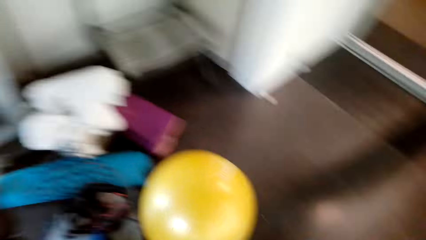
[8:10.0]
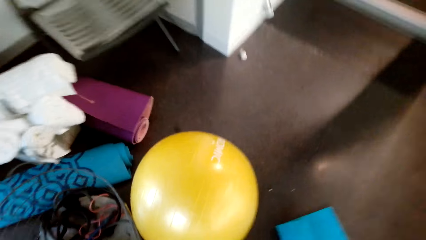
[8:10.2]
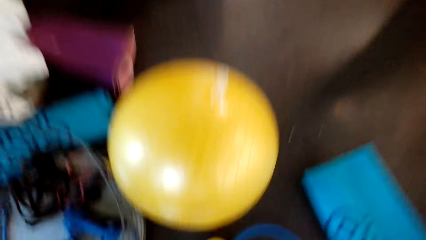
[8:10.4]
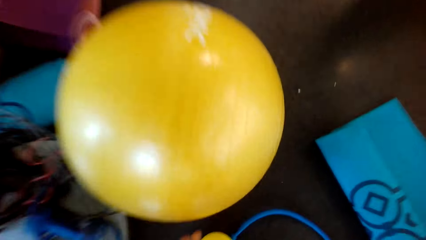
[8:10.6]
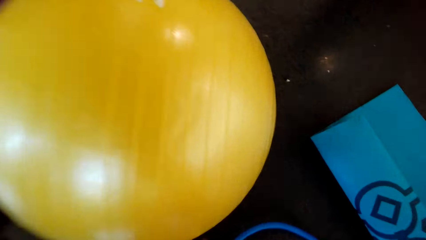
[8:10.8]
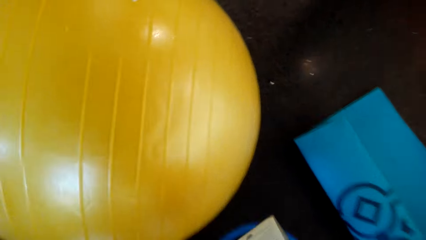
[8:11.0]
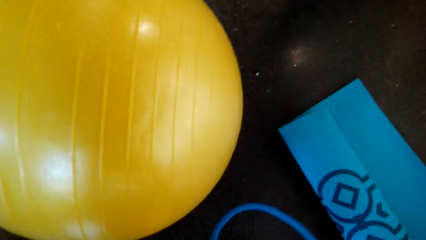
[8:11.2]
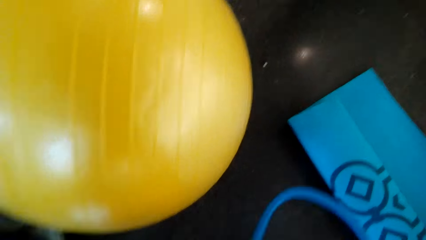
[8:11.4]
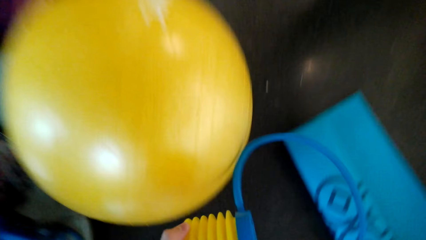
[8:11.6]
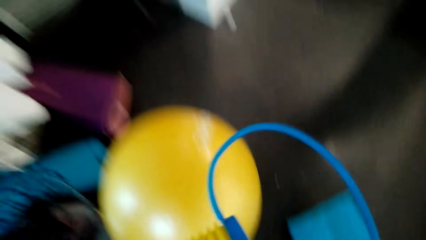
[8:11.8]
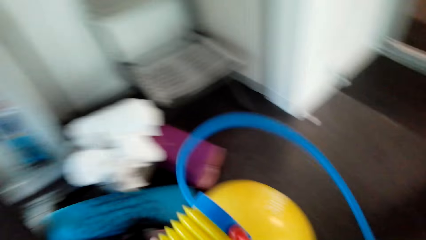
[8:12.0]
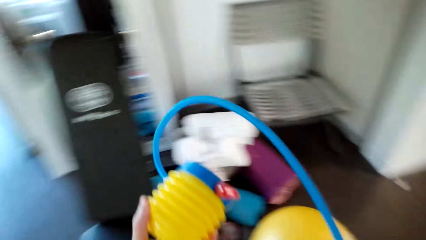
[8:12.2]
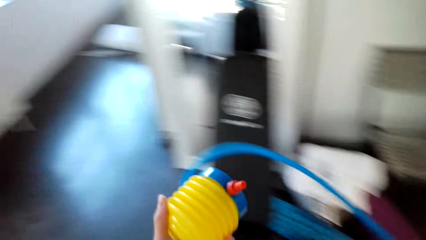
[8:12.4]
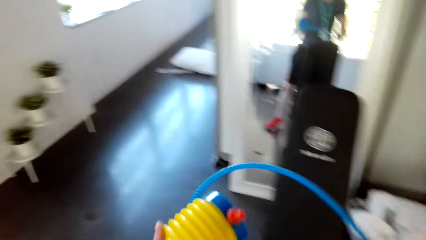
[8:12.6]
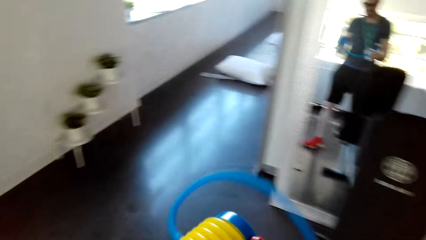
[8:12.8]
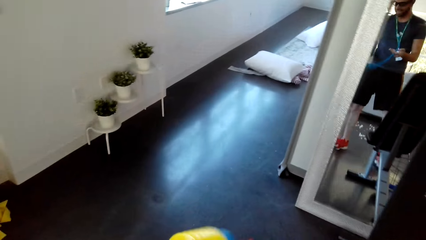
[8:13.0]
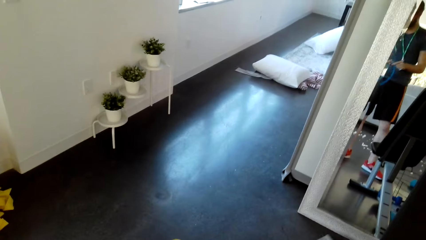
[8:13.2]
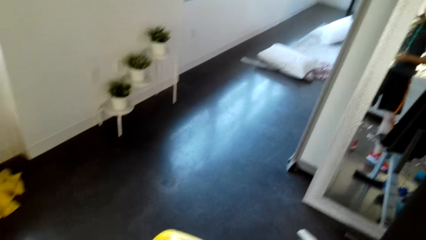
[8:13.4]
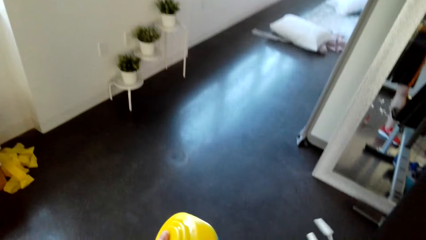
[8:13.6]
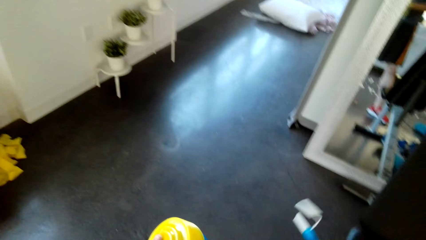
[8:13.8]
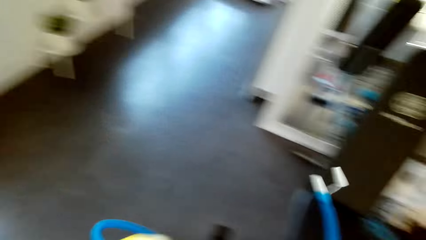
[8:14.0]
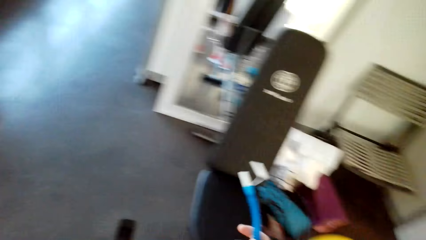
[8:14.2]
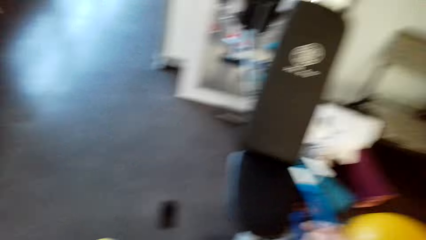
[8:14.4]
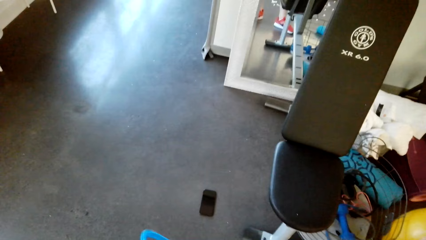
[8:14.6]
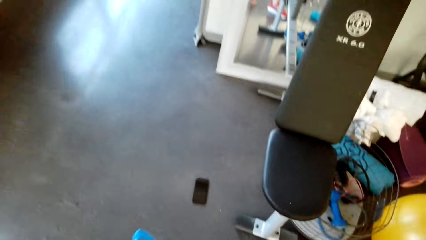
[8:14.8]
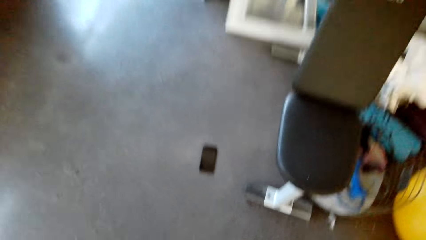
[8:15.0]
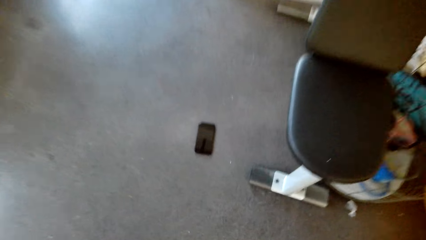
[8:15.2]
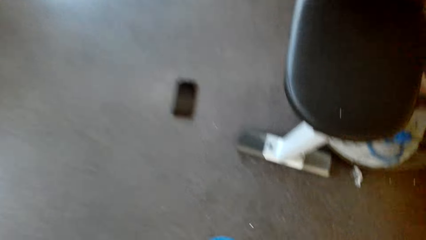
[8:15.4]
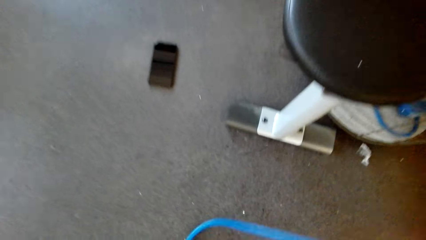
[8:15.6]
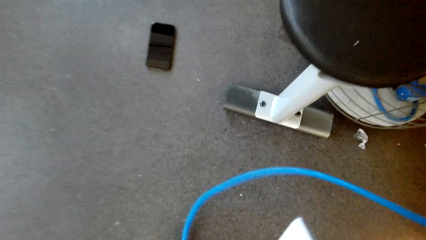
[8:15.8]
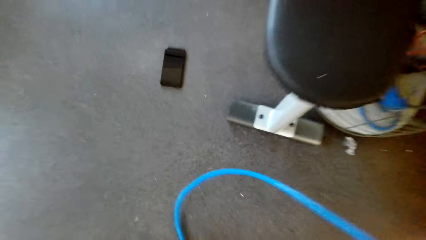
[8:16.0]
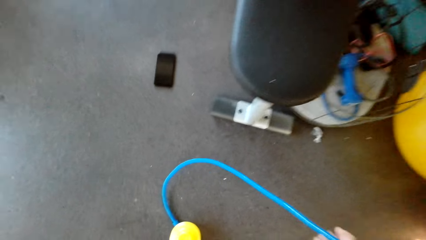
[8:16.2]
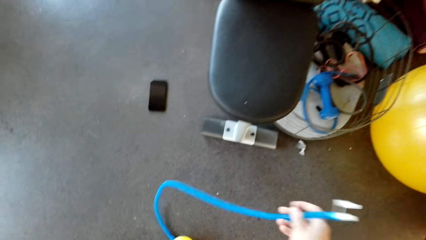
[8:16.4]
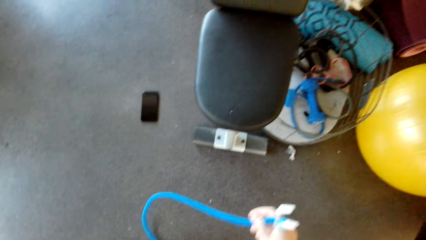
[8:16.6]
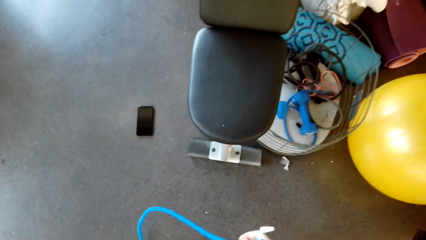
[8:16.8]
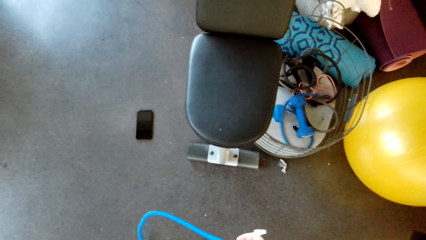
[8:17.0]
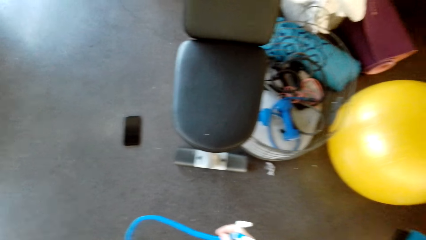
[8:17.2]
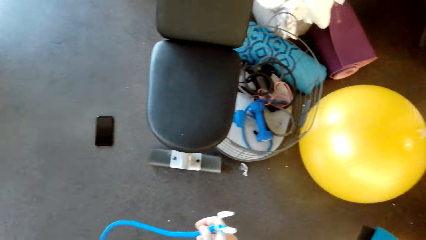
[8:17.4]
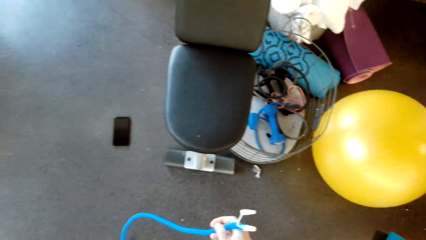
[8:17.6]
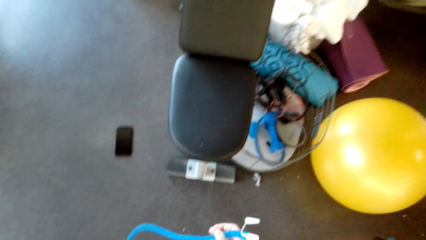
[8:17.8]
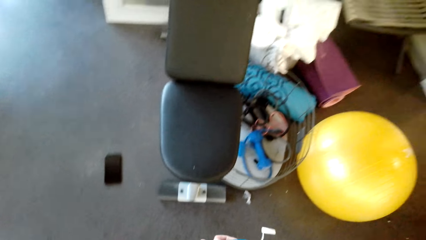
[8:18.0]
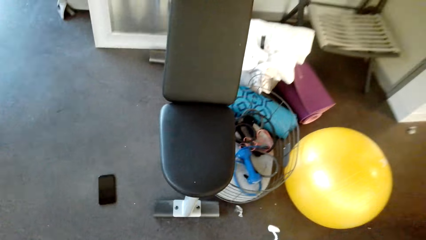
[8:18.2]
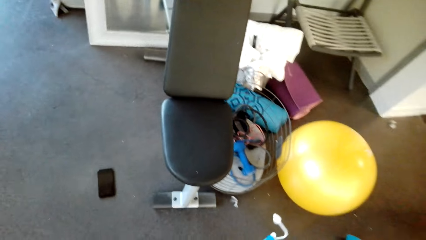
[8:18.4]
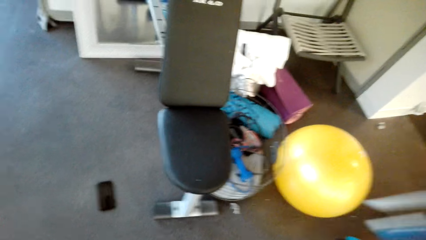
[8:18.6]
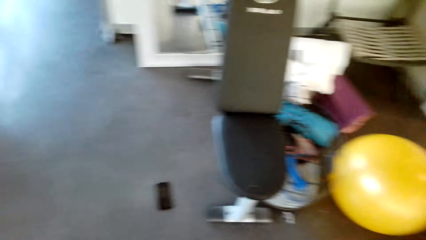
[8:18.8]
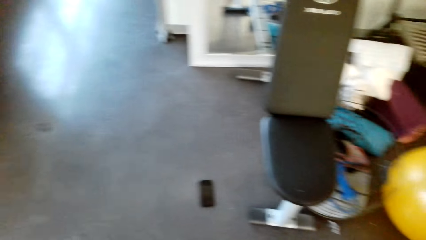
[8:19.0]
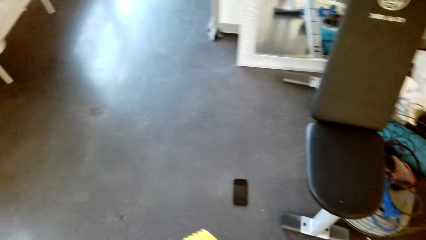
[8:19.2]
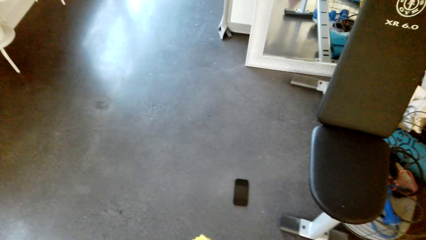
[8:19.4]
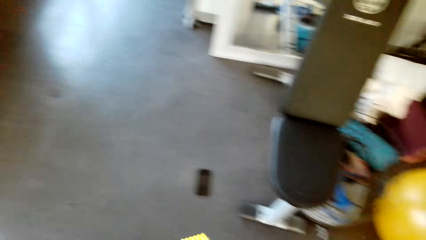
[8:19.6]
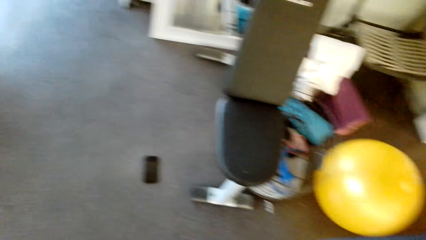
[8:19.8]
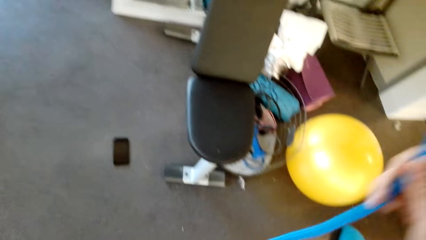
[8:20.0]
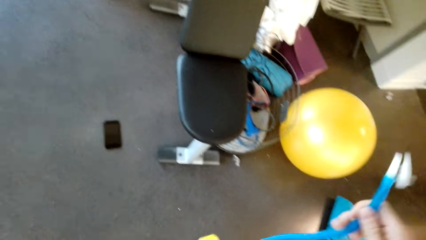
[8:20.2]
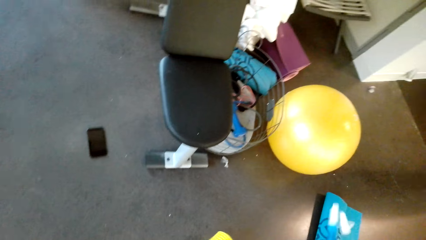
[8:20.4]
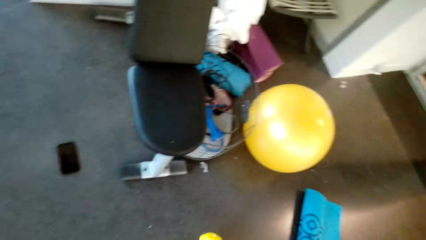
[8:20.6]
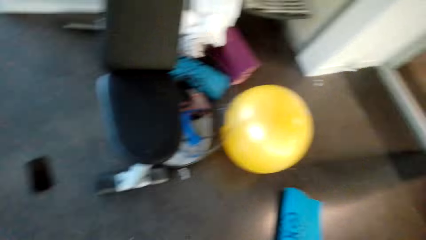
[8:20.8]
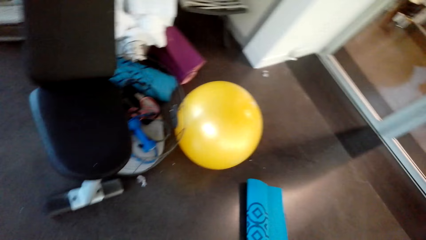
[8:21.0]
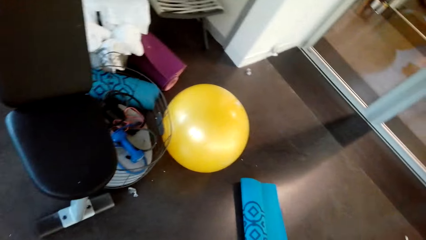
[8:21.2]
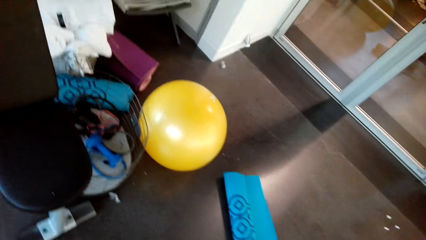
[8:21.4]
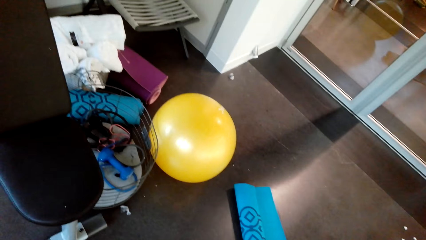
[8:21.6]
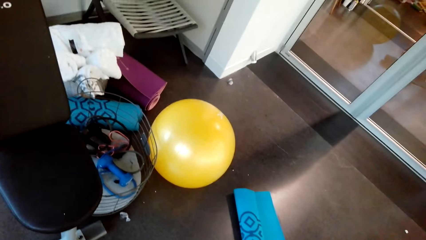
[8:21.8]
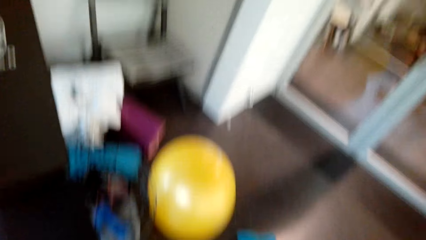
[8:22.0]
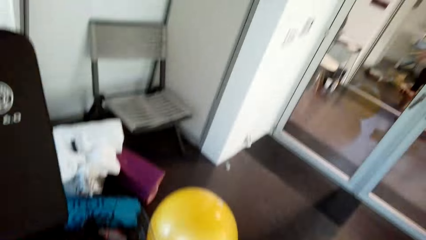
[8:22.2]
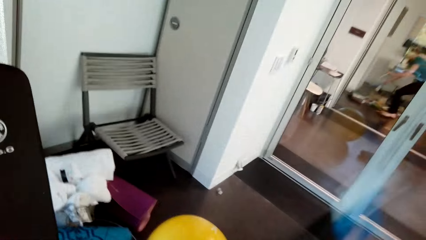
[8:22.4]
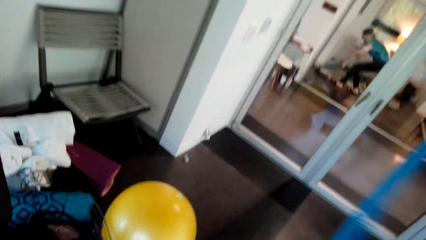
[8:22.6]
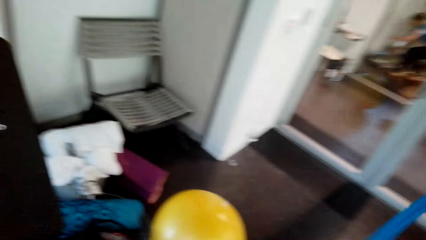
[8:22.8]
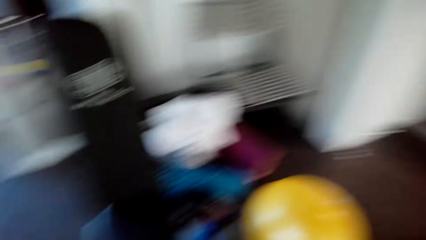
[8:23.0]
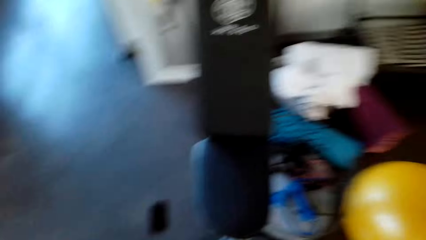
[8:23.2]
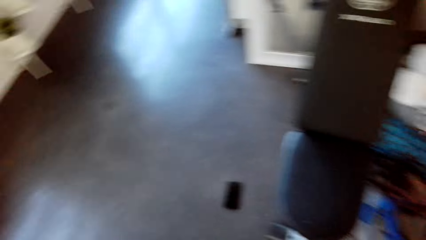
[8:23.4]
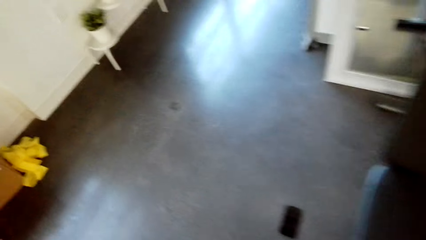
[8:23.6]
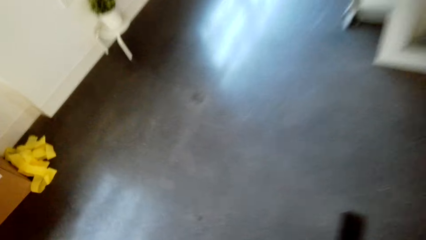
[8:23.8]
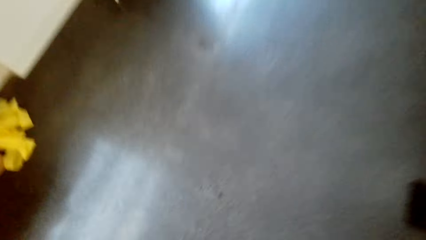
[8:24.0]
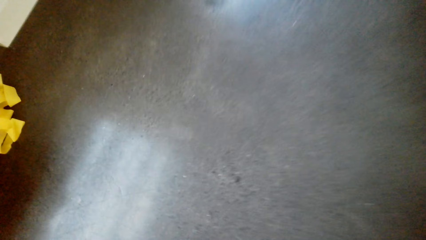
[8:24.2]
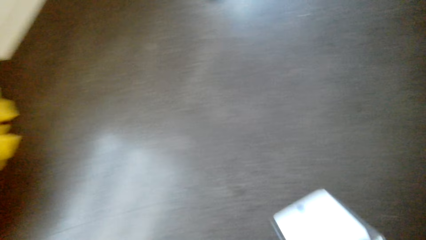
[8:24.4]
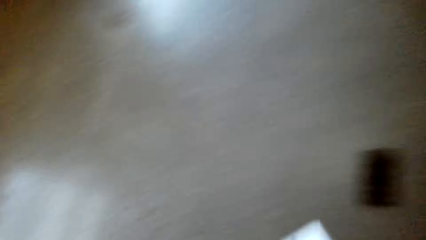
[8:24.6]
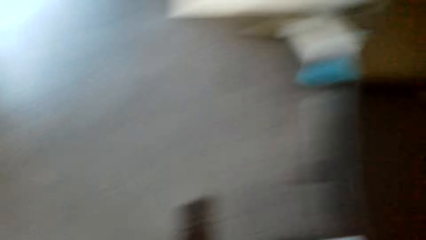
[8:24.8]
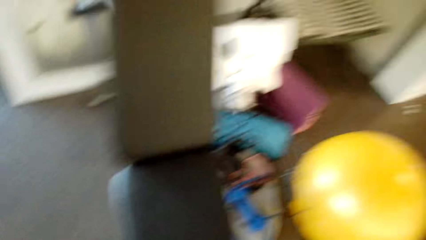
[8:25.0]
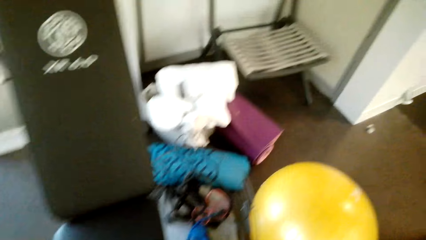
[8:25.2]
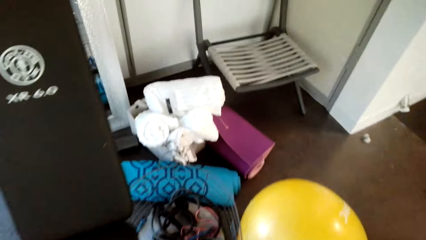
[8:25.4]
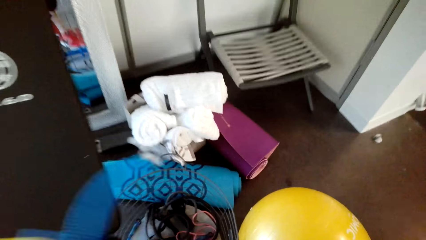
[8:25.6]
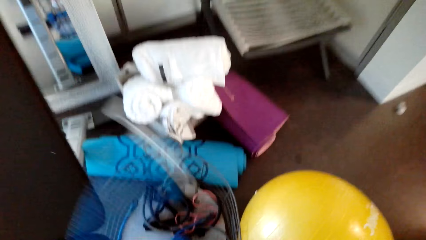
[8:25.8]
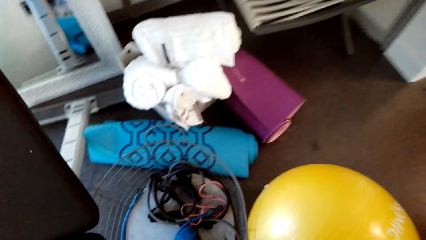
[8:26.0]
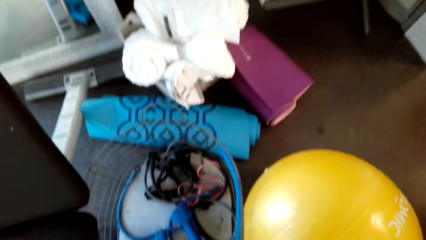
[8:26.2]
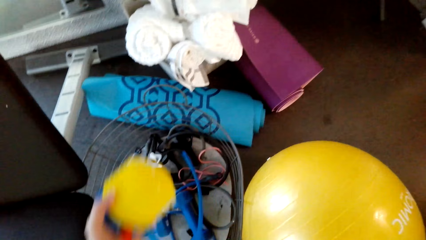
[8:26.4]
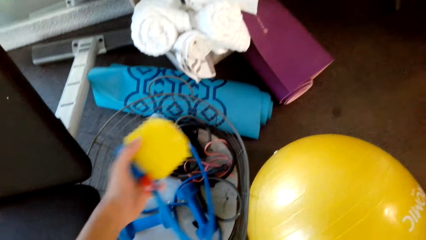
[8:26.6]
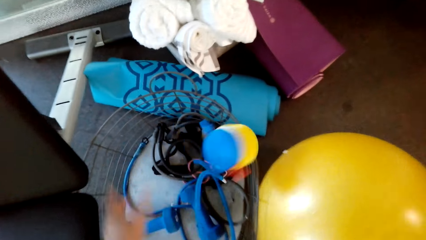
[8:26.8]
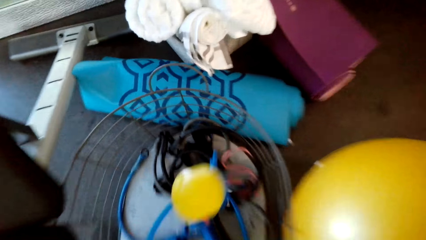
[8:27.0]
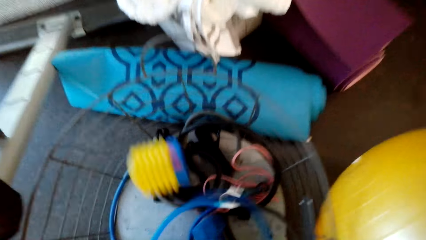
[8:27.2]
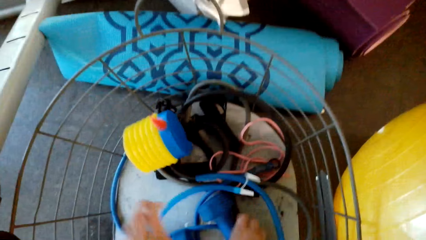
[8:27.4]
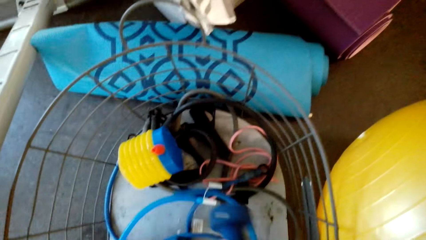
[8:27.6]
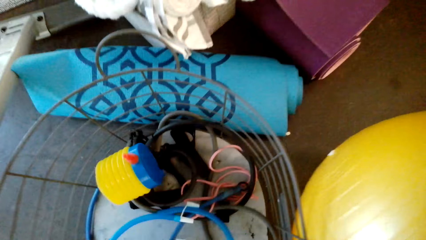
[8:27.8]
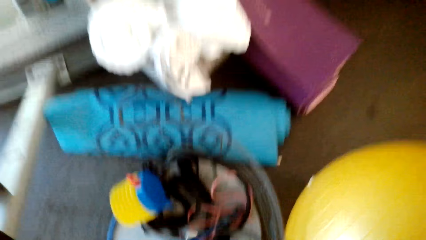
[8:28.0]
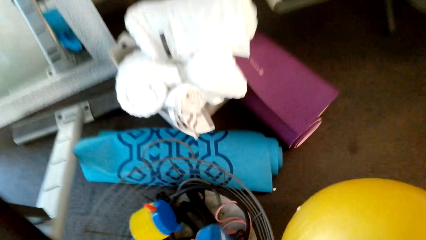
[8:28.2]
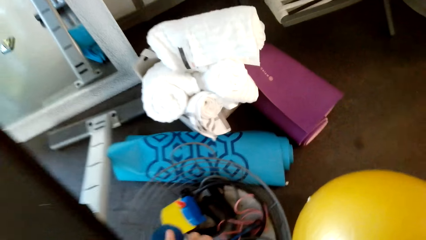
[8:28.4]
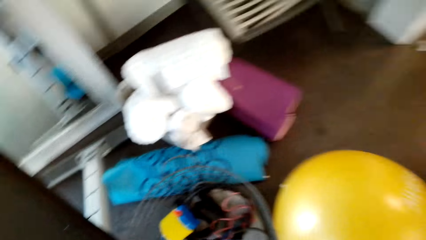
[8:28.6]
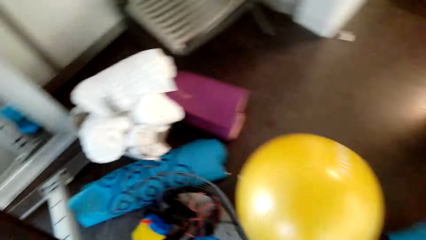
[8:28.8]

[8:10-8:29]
The camera wearer takes the cable and container. They lift something. They do exercises with the cable. They take the phone from the floor. They throw something into the basket. They put the container in the basket.
